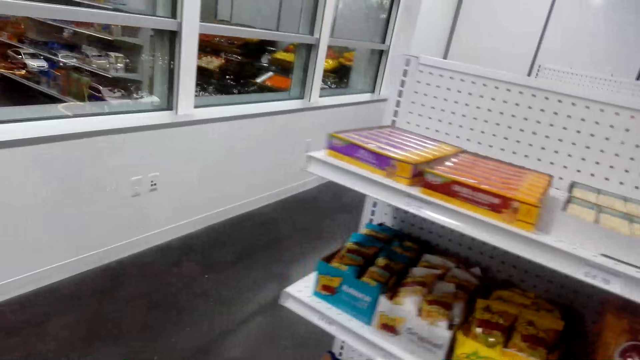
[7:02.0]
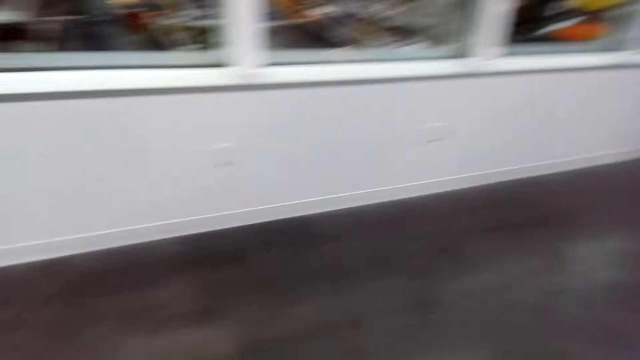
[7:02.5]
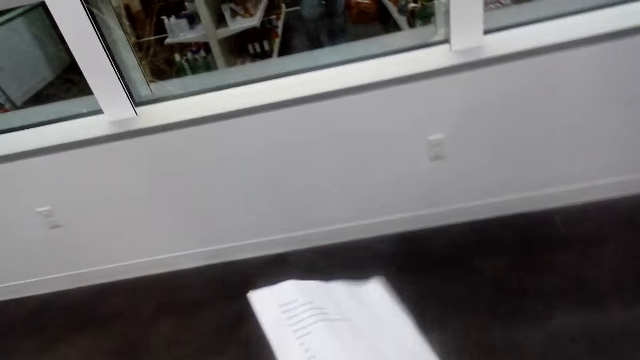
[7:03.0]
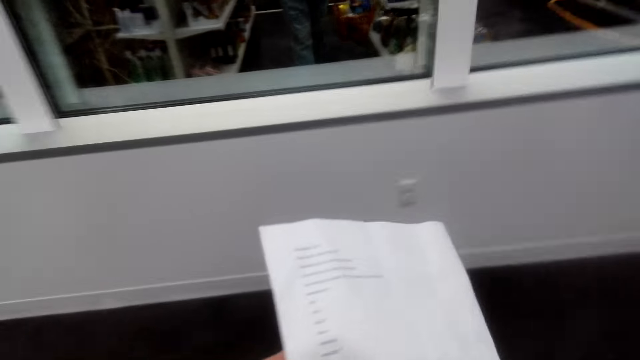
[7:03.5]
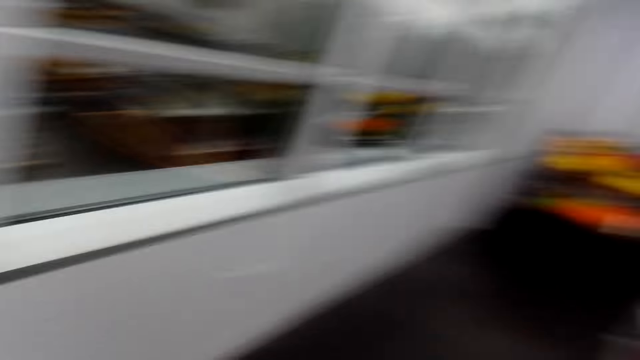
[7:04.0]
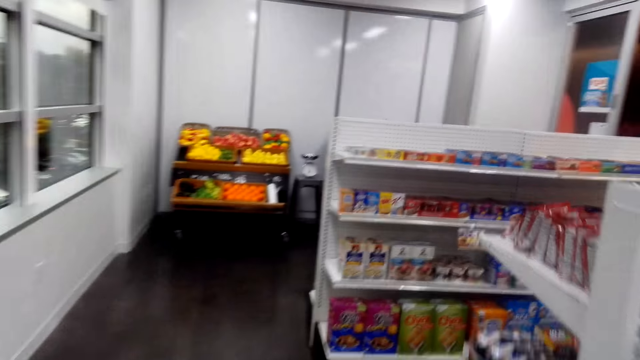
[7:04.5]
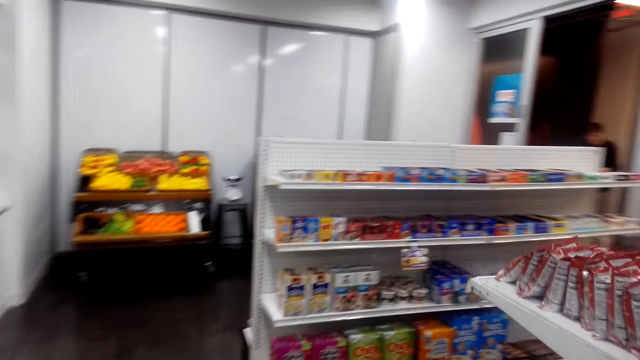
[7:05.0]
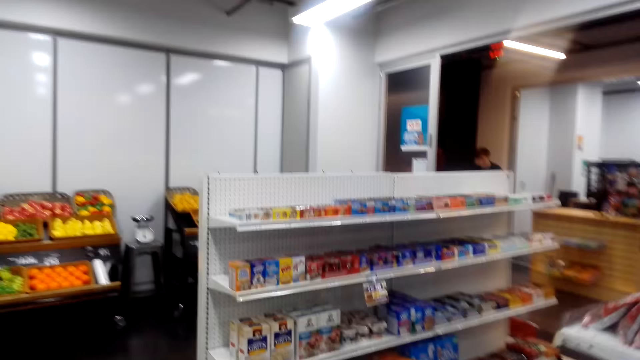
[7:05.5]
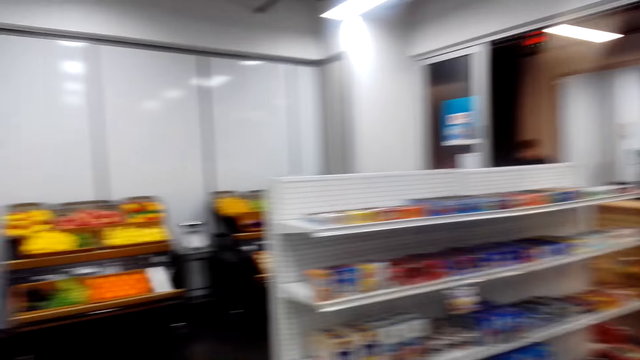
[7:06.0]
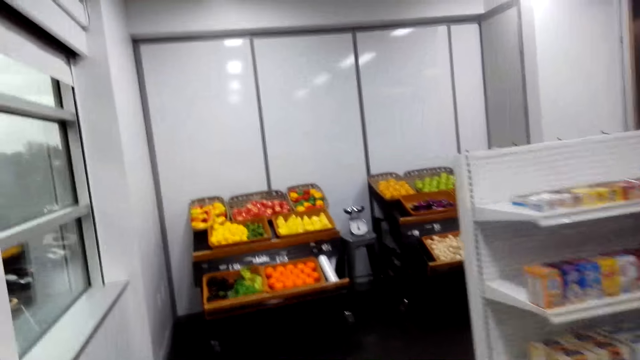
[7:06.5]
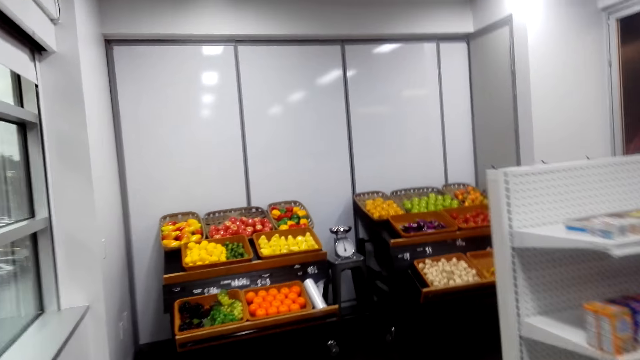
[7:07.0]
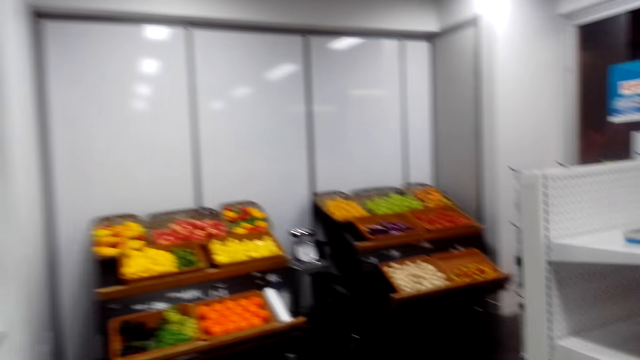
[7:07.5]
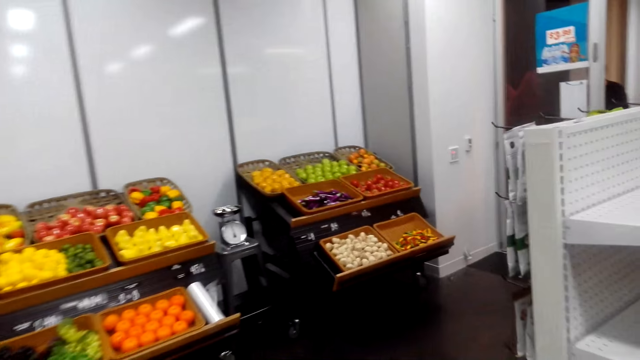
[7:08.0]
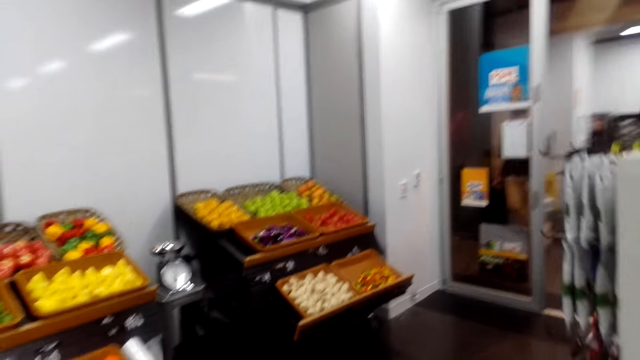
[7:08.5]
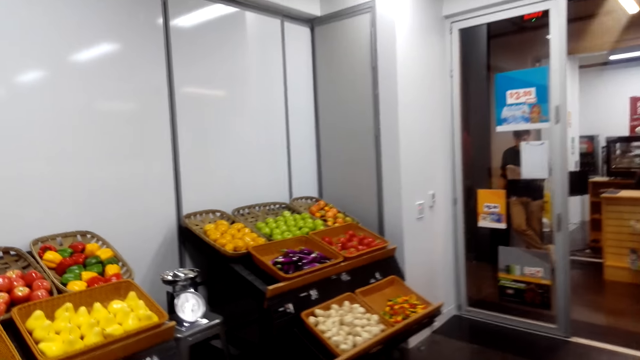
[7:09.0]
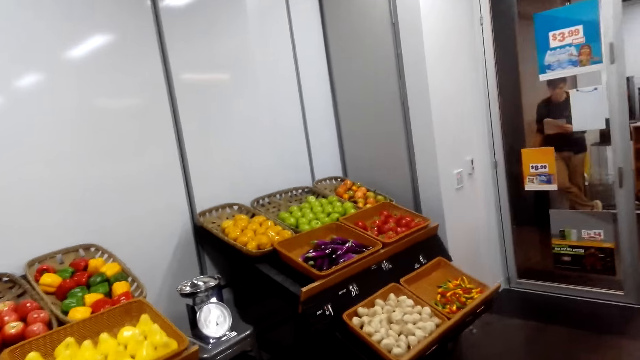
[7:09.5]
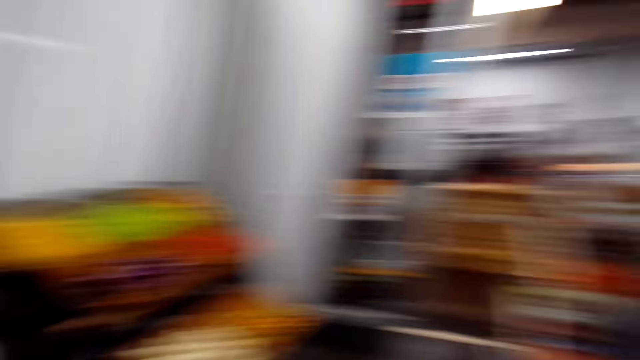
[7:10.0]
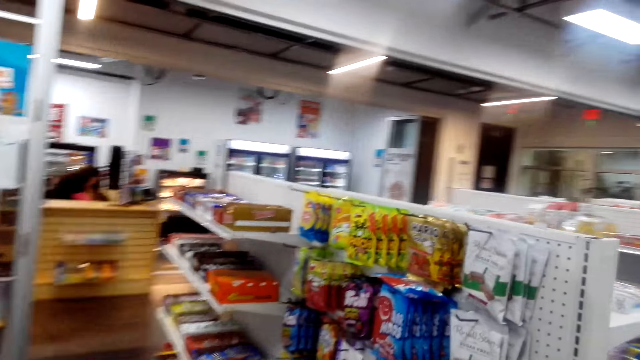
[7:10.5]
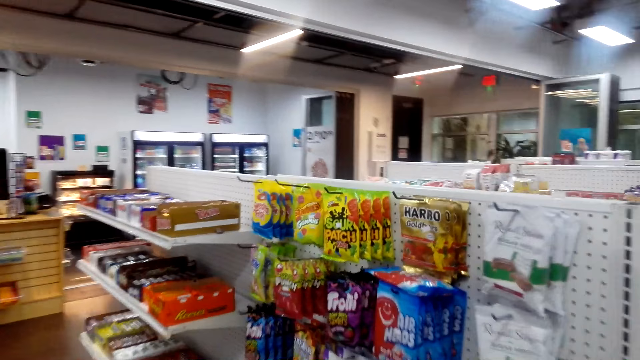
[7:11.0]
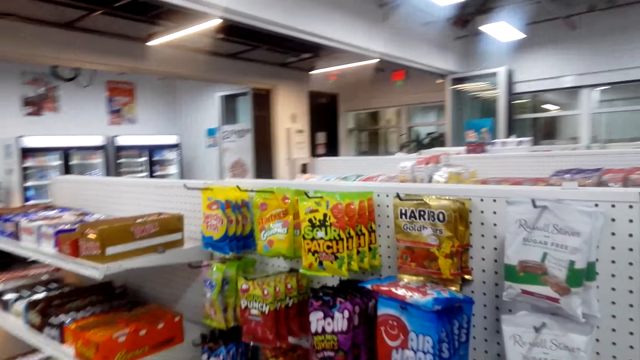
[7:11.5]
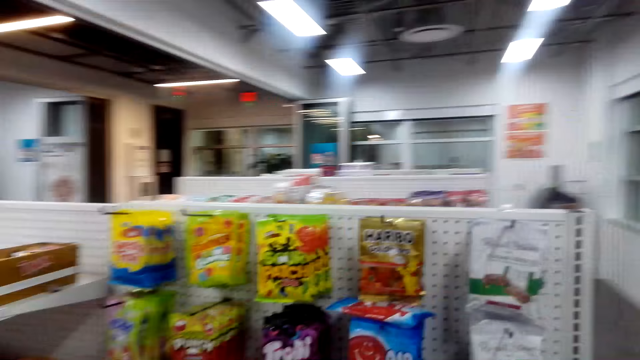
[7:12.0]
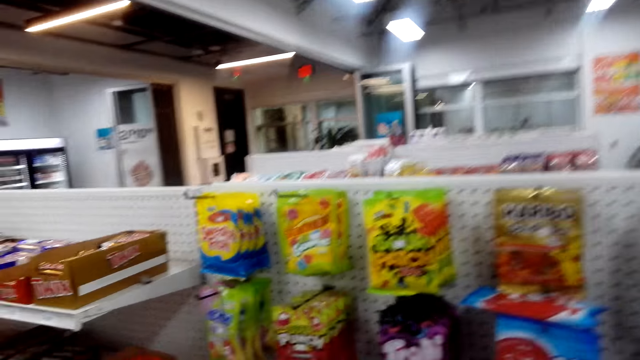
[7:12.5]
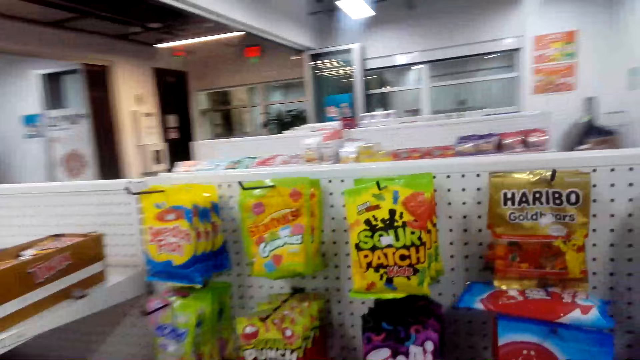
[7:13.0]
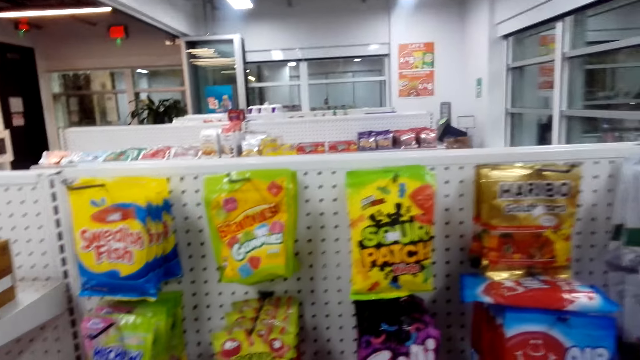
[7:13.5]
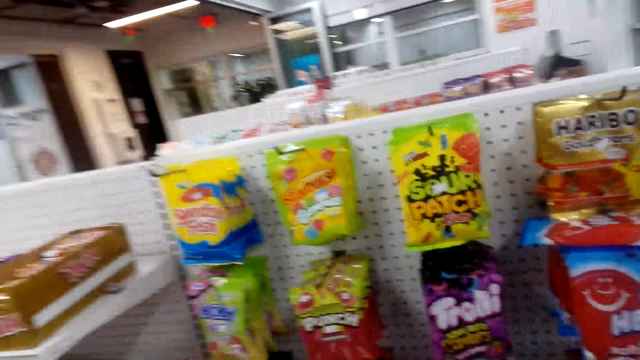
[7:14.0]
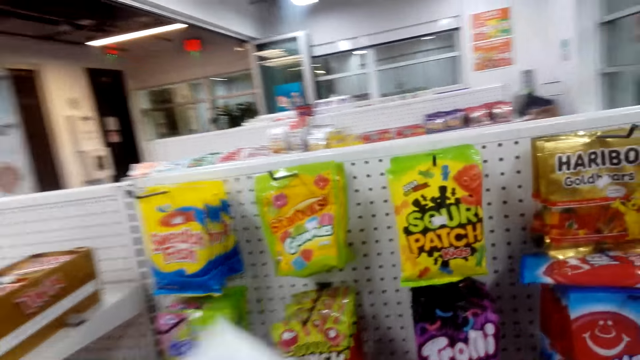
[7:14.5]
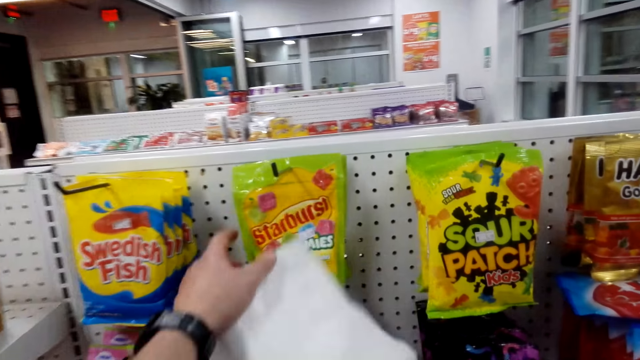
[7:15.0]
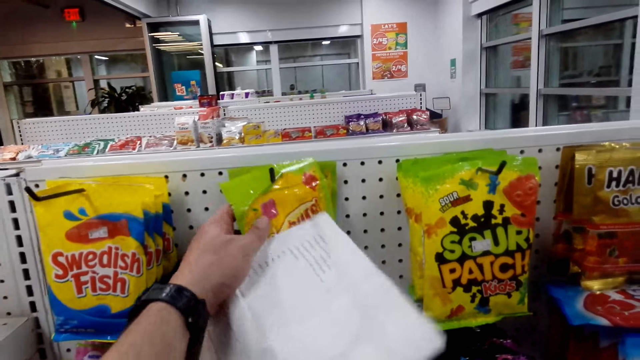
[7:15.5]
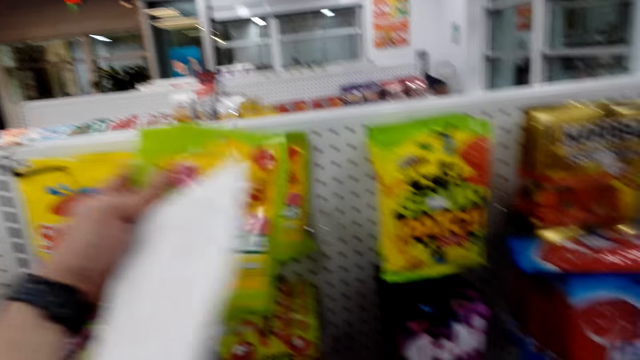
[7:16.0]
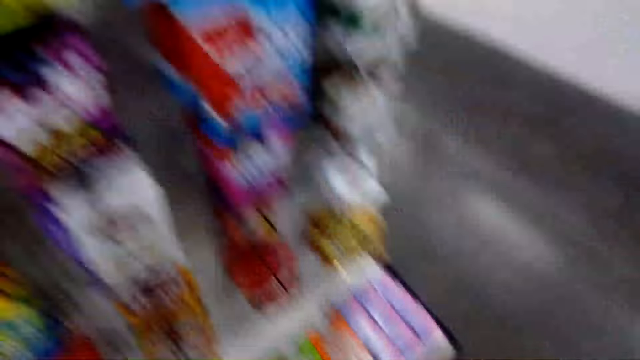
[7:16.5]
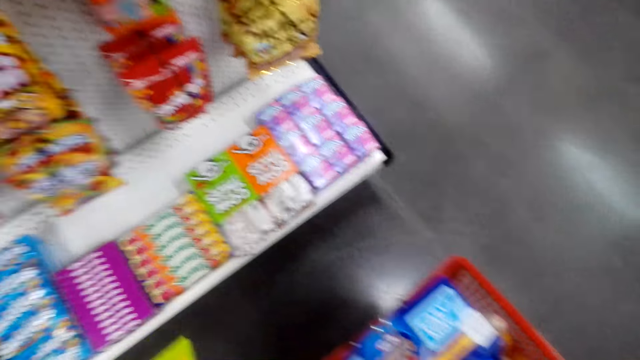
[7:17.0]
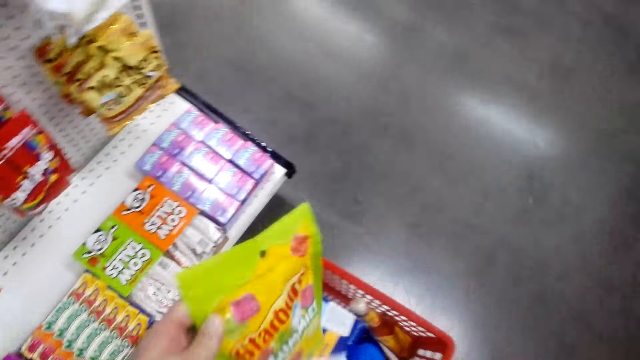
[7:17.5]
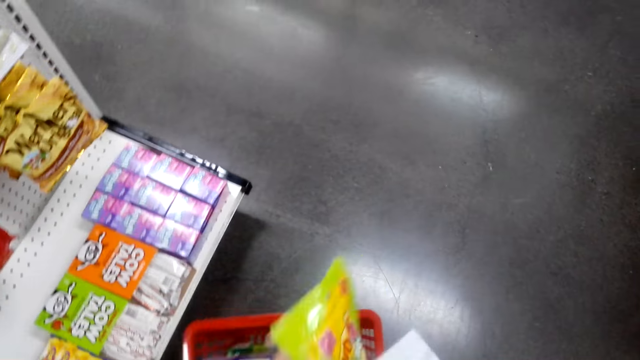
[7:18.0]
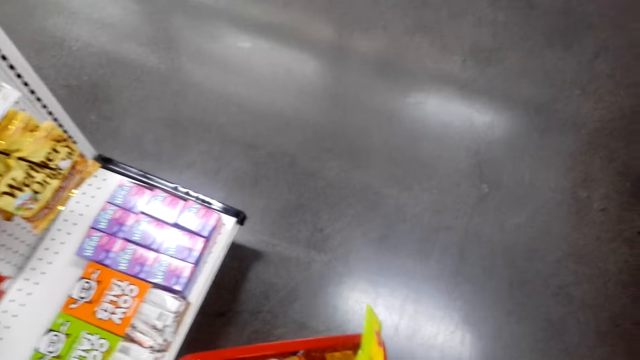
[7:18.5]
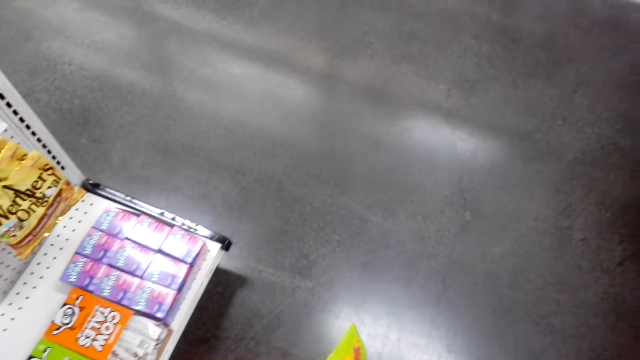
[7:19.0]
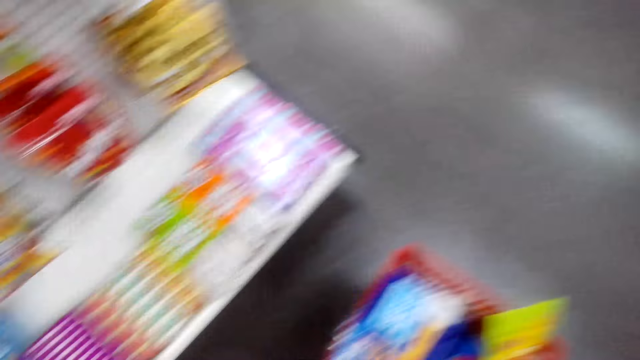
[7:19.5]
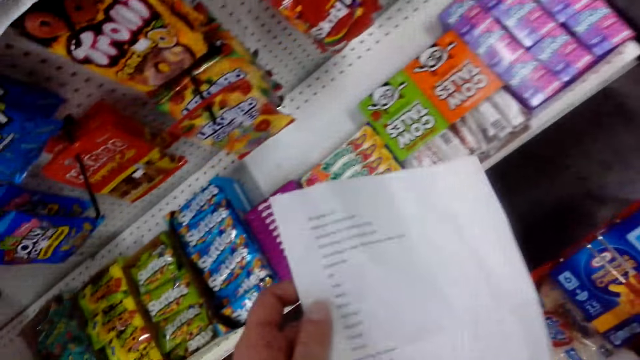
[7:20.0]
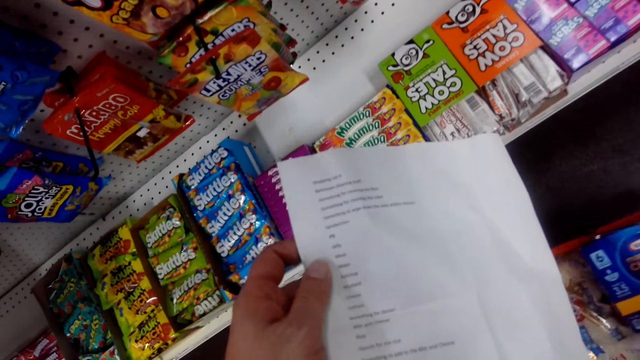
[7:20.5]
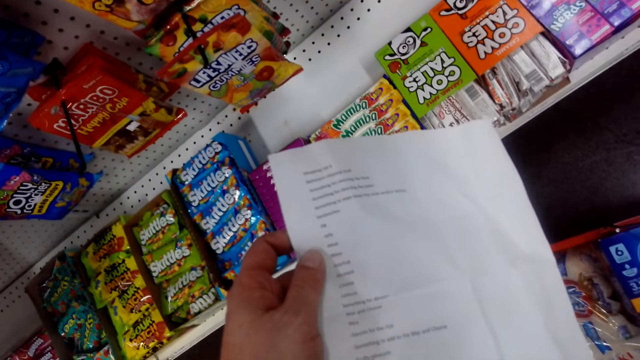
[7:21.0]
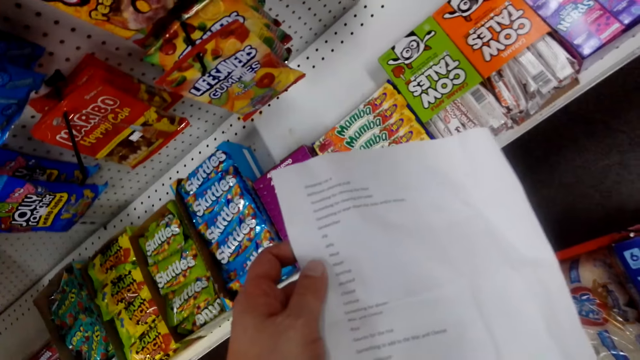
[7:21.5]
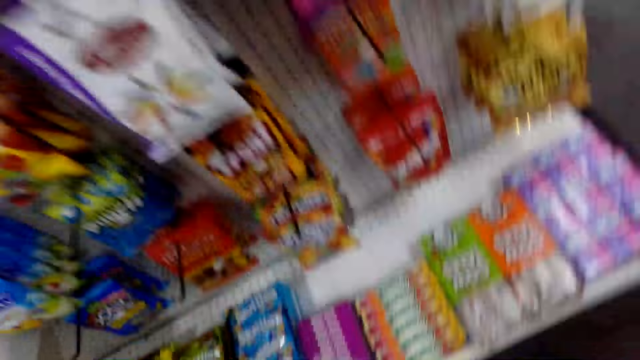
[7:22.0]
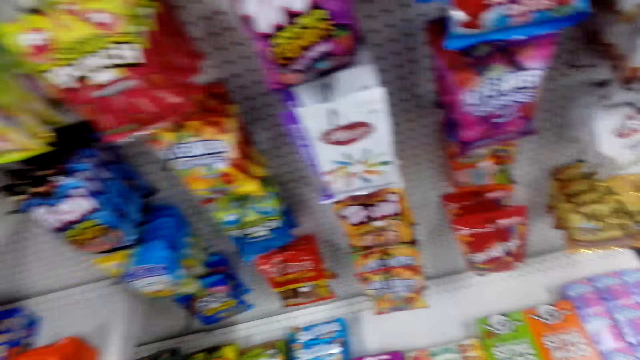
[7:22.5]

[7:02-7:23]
The camera wearer walks. They pick up Starburst gummies and put the Starburst gummies in the carrier. They look at the paper.
